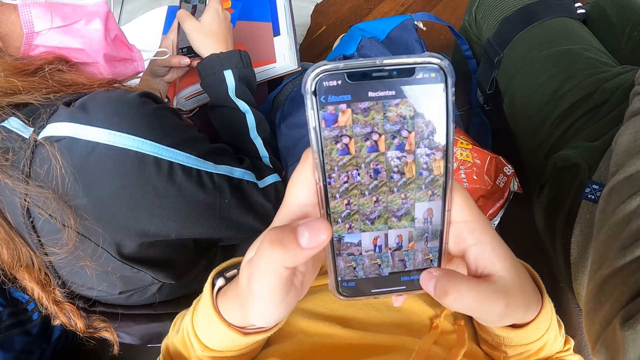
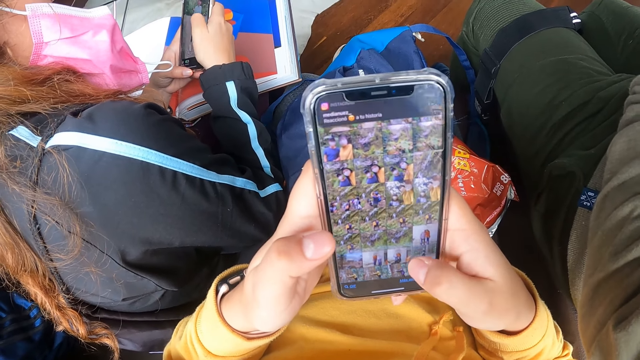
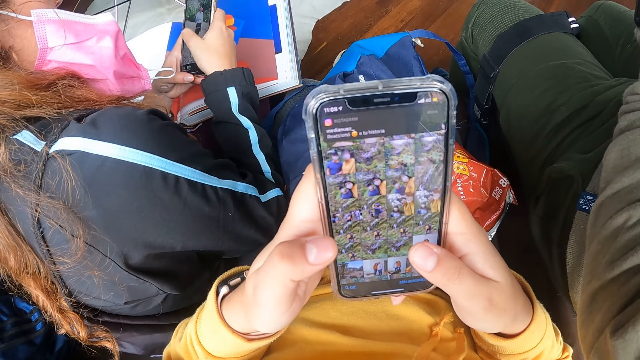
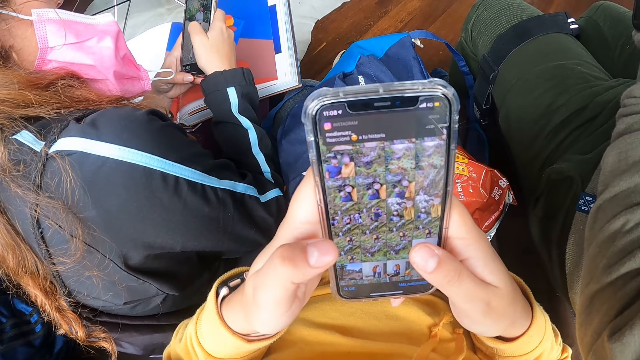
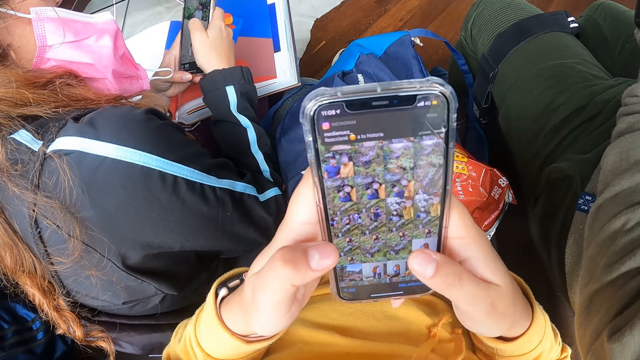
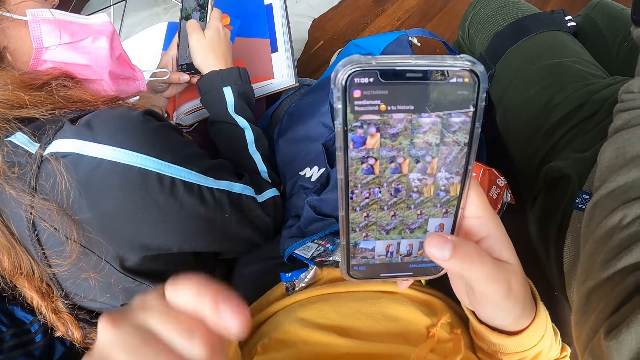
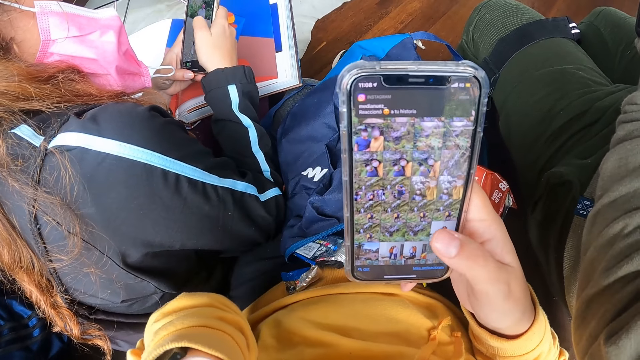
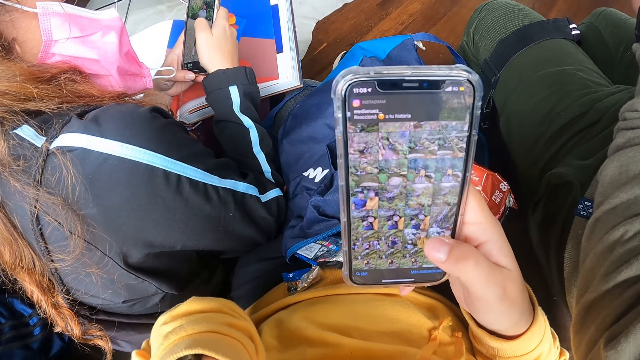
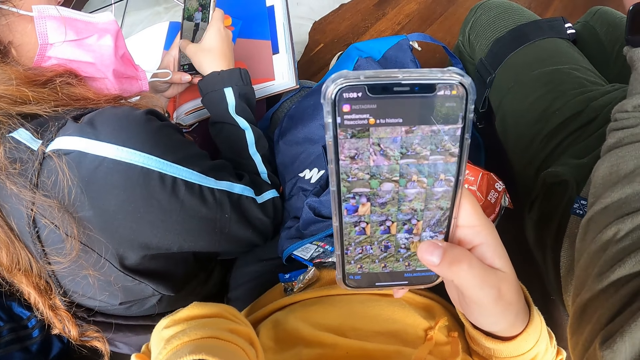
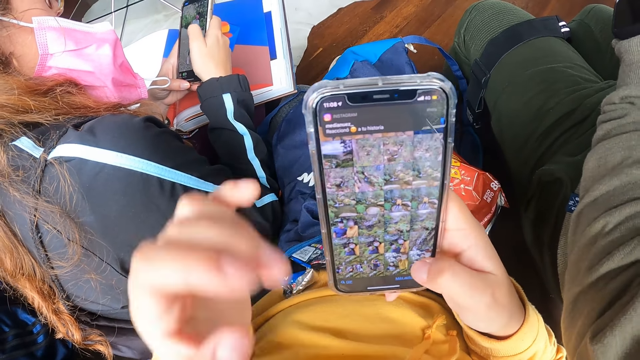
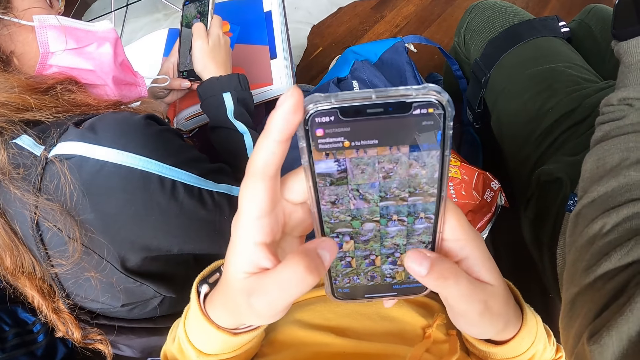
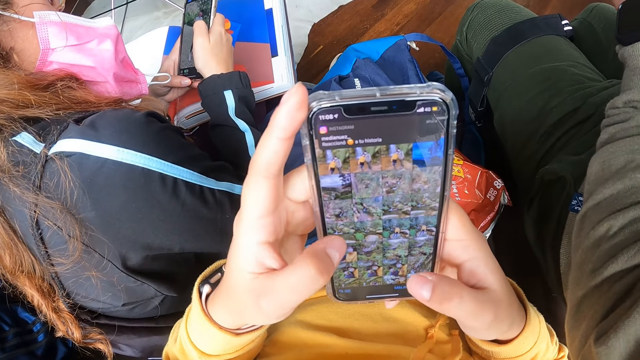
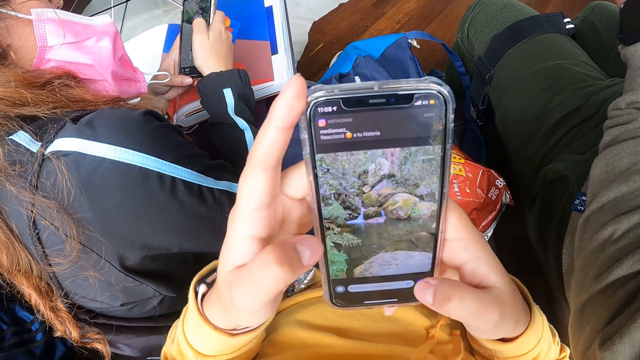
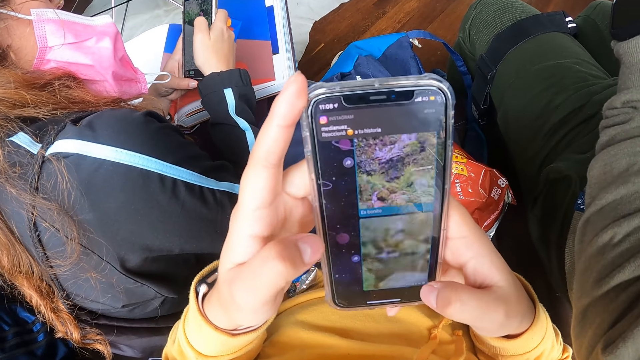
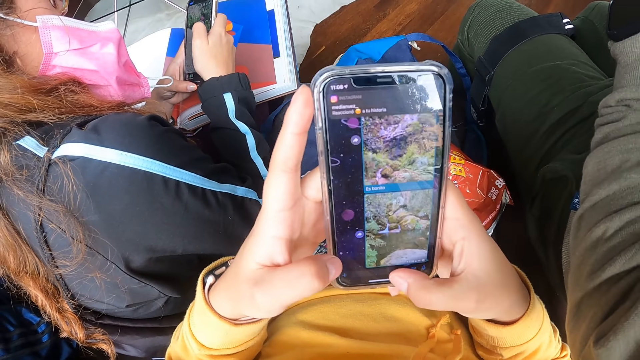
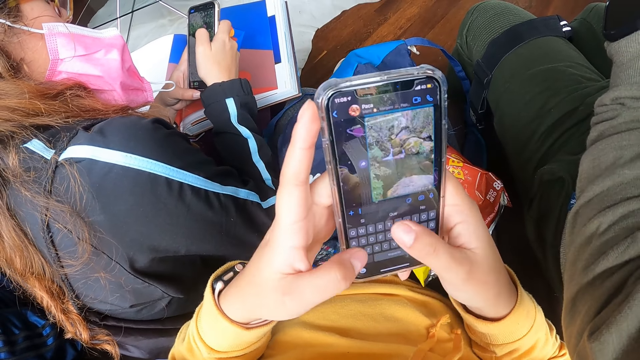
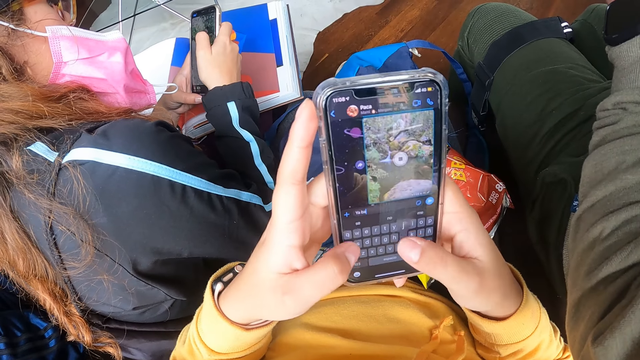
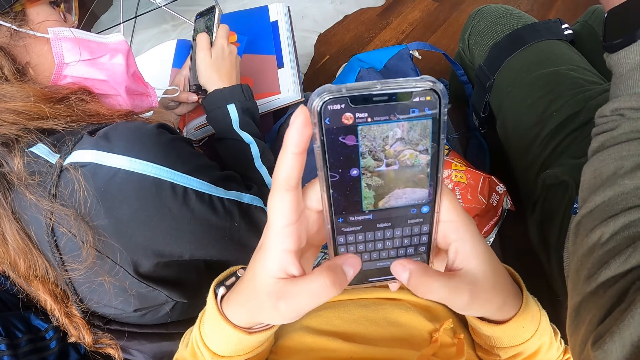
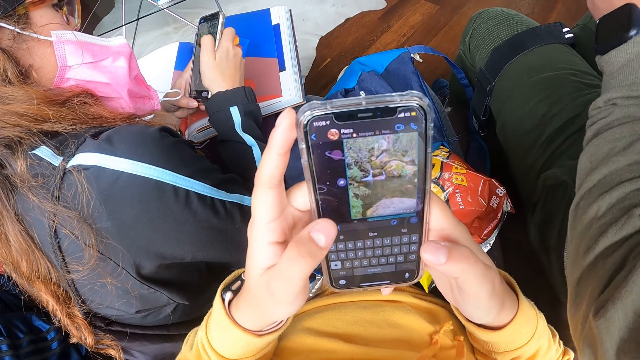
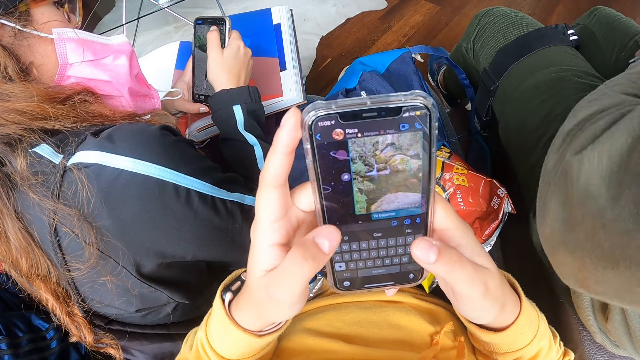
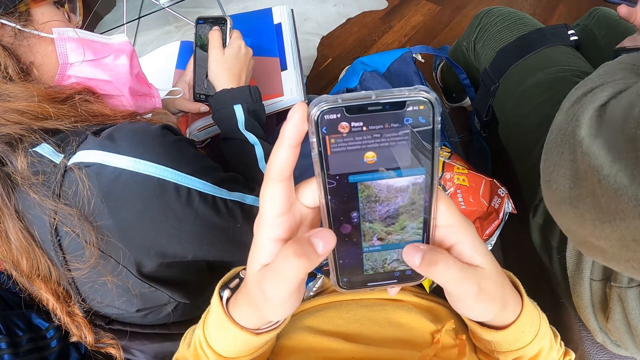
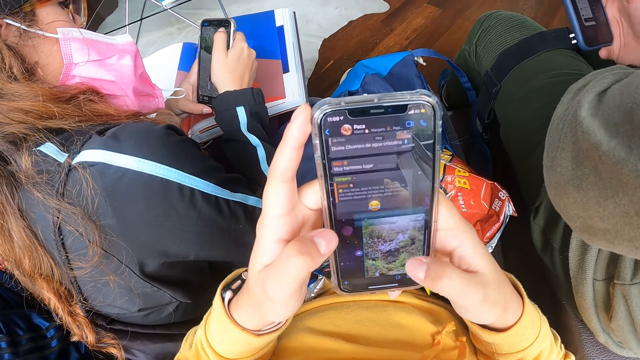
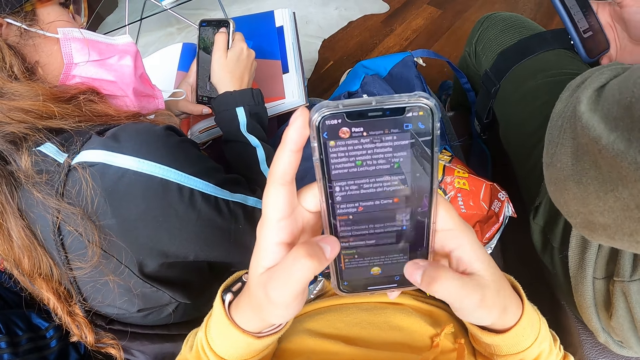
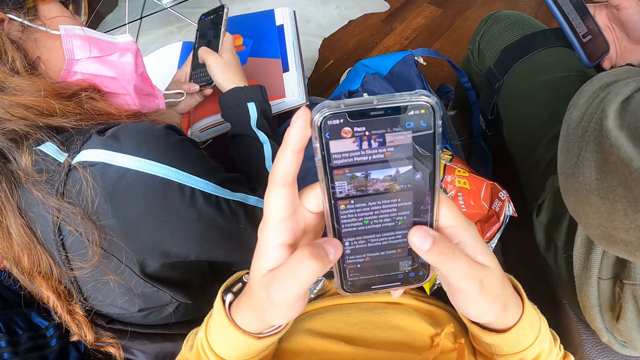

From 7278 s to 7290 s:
The camera wearer holds the phone with her right hand. She operates the phone with her right hand. She holds the phone with both hands. She operates the phone with both hands.

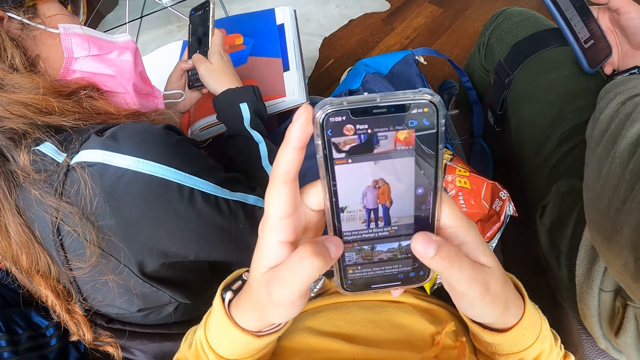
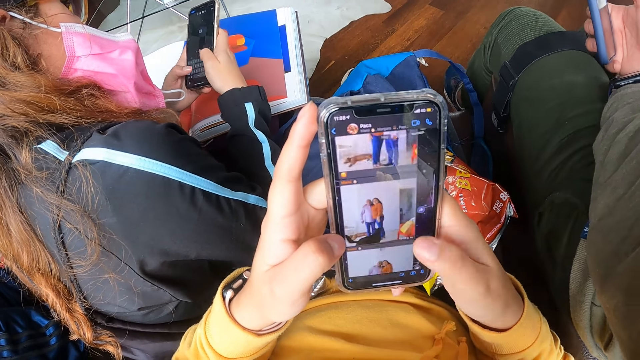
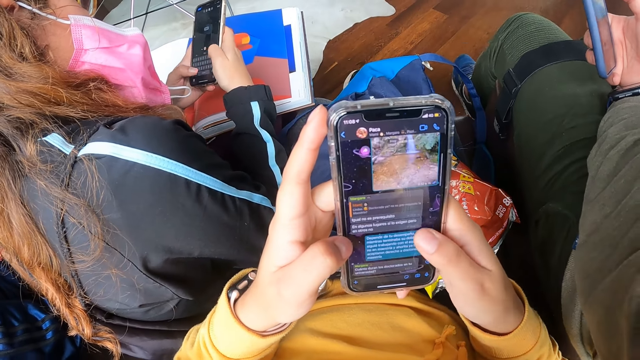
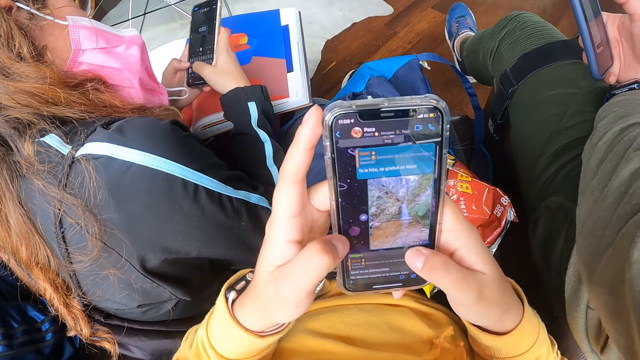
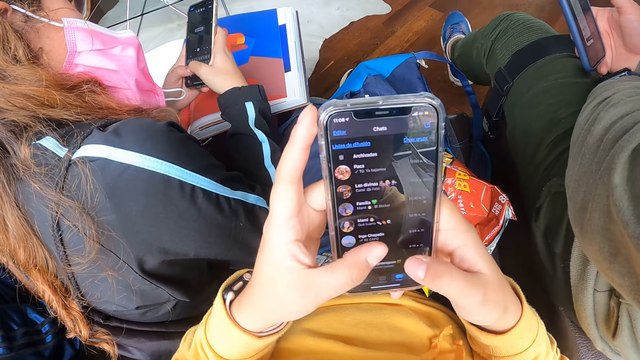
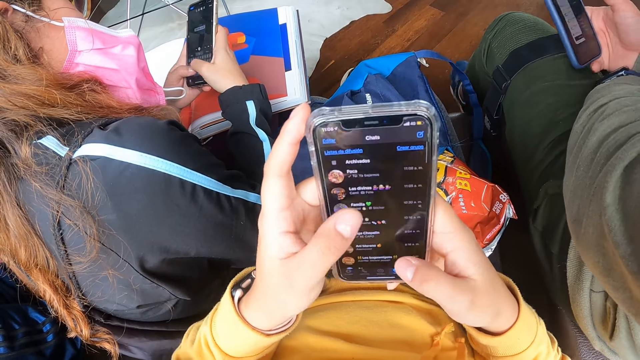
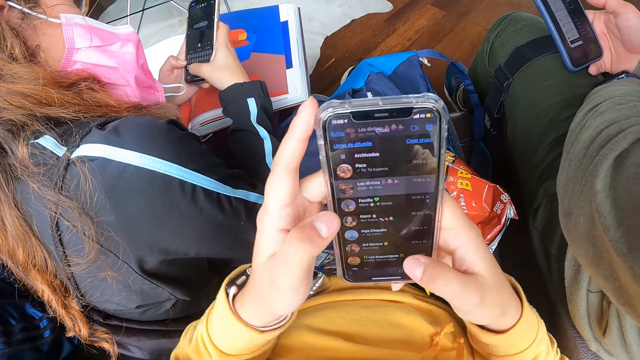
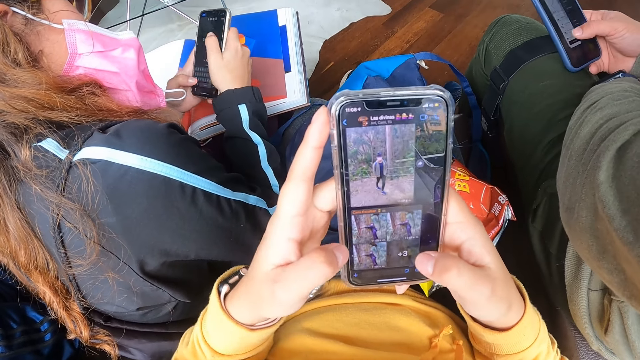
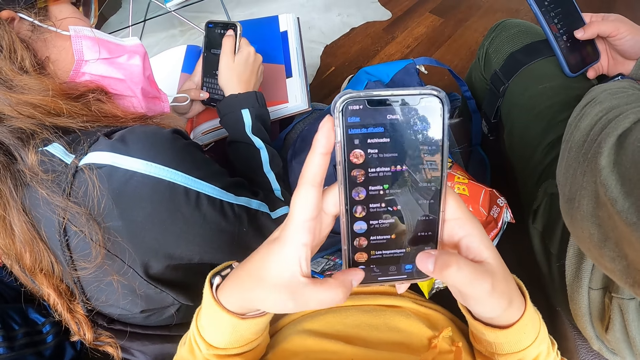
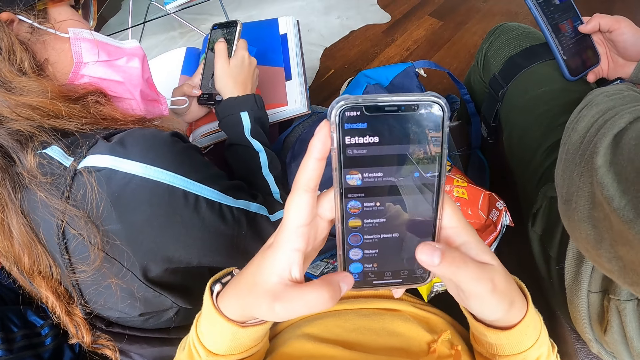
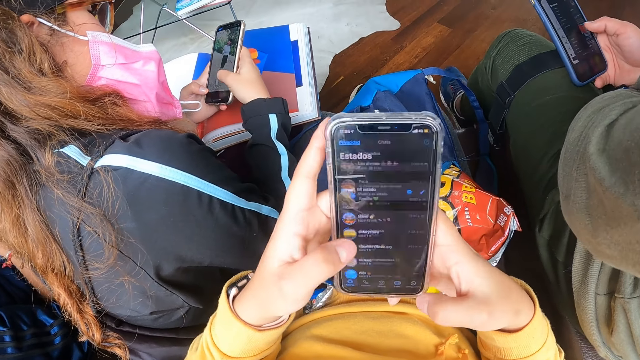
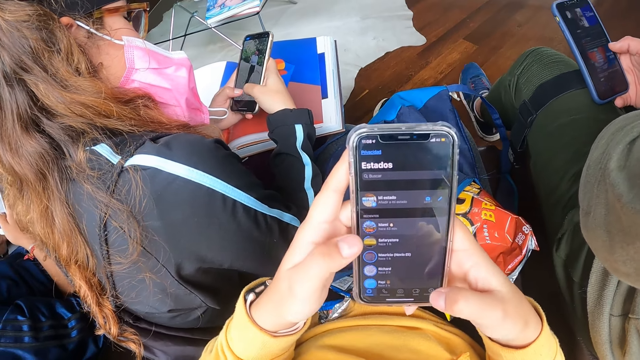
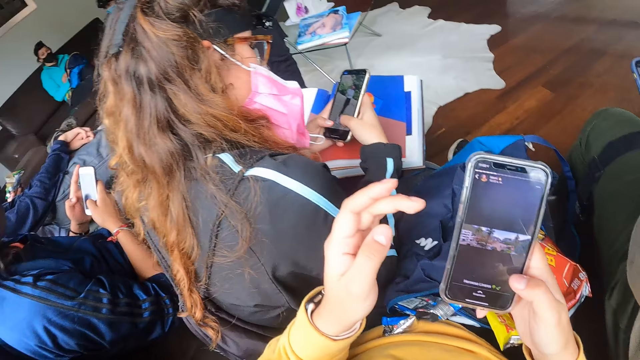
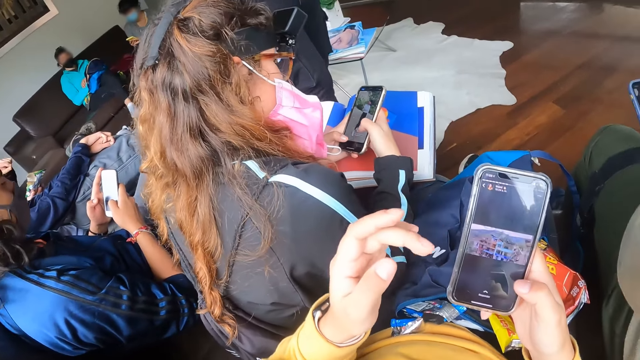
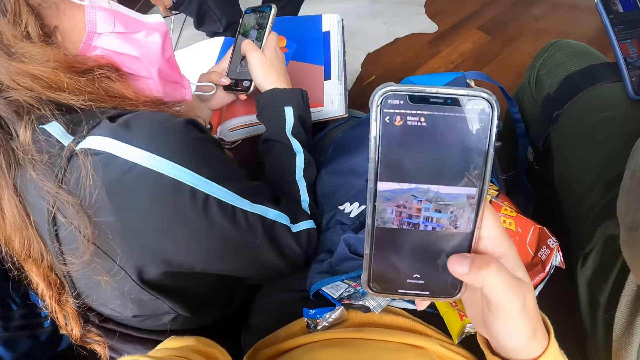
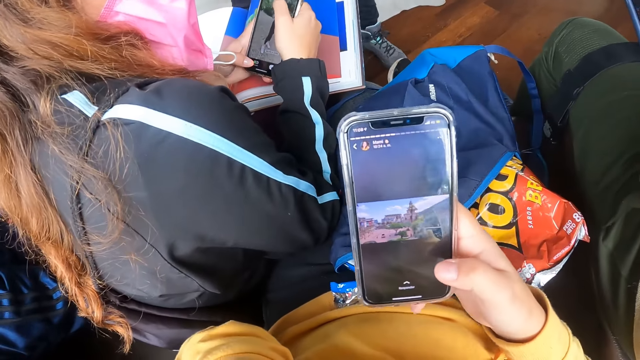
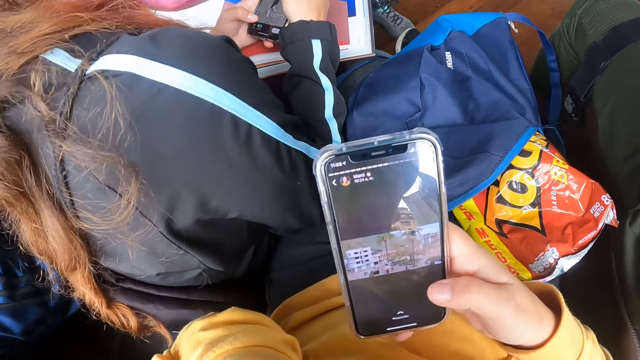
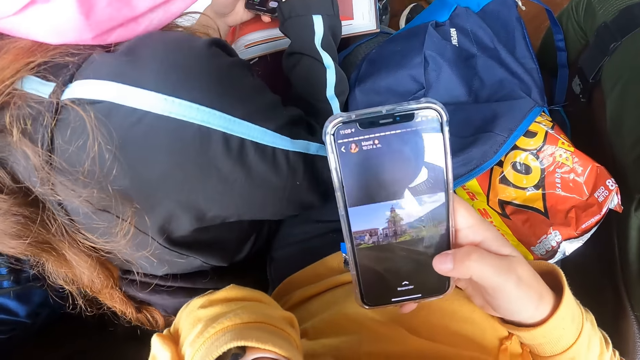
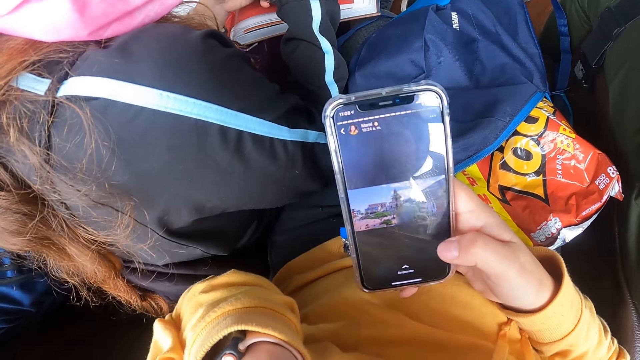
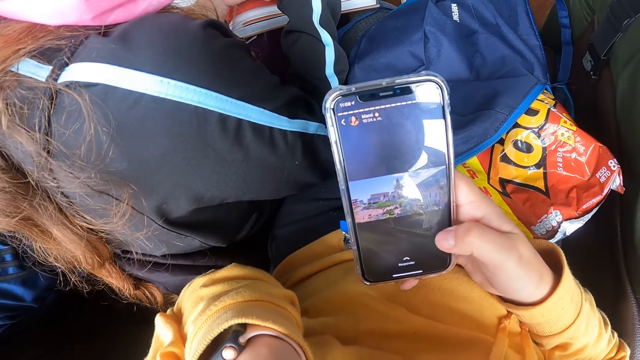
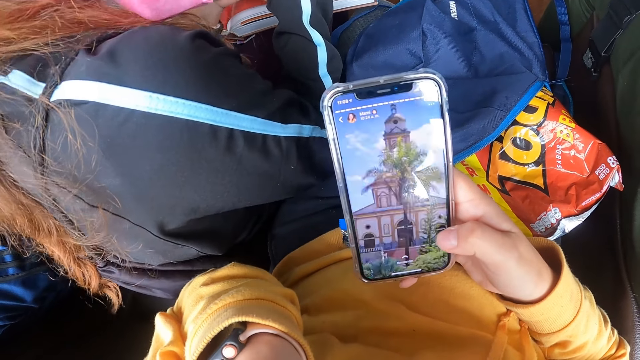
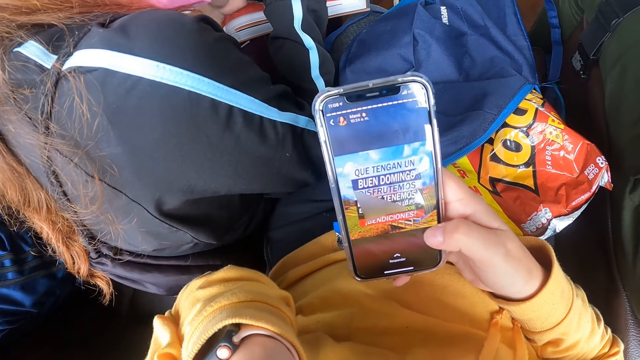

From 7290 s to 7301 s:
A man operates the phone with both hands. The camera wearer holds the phone with her right hand. She operates the phone with her right hand.
